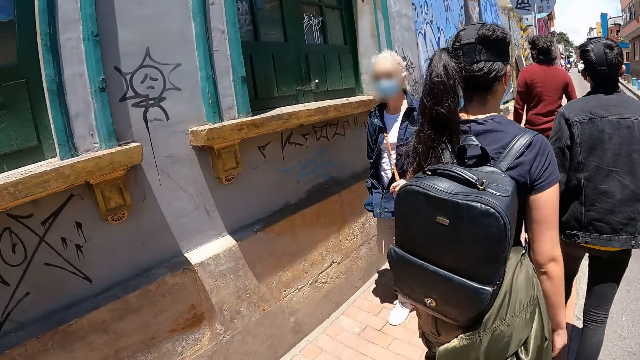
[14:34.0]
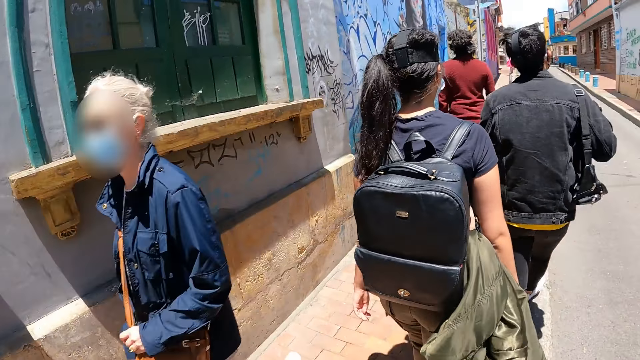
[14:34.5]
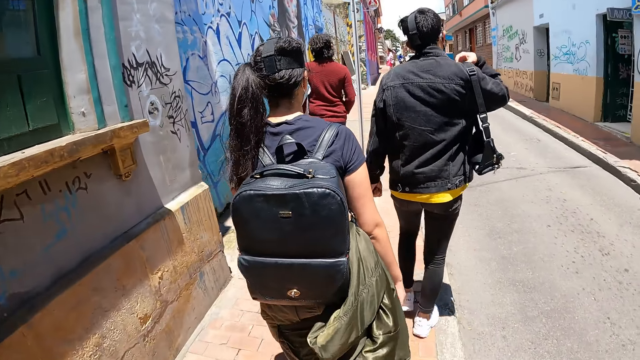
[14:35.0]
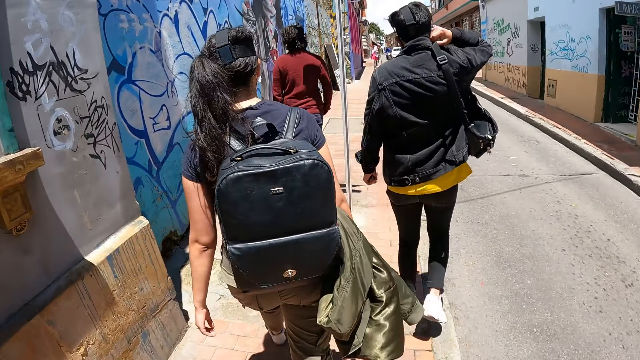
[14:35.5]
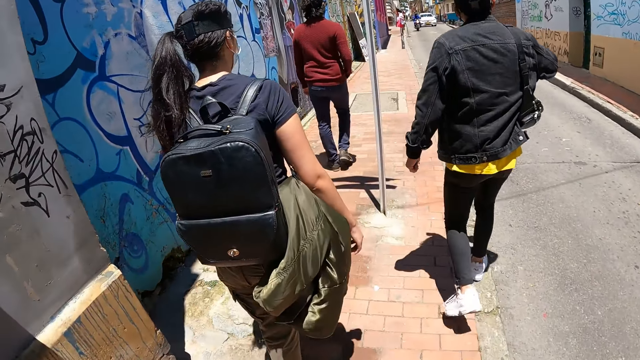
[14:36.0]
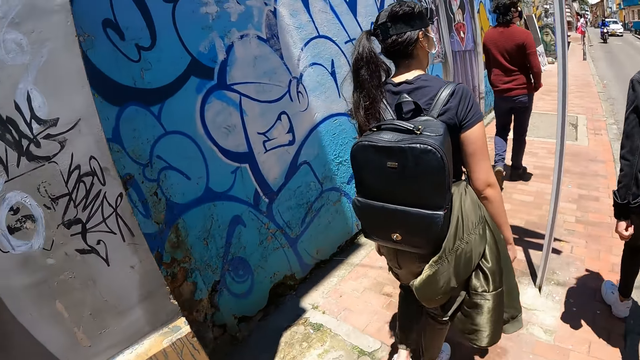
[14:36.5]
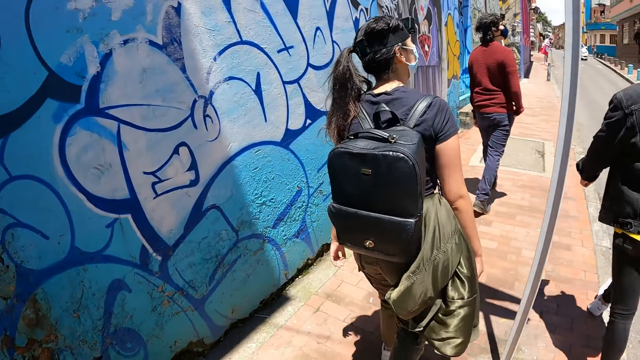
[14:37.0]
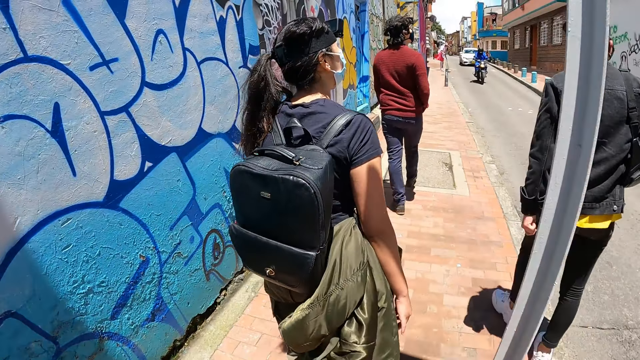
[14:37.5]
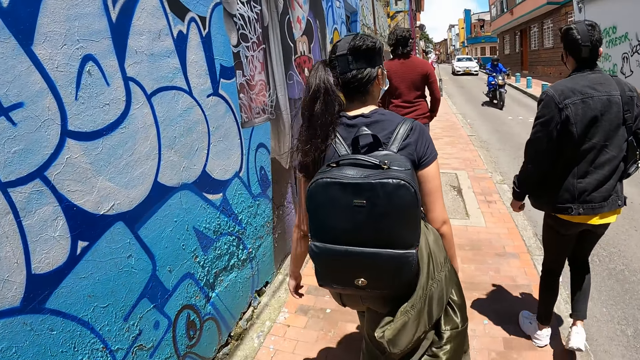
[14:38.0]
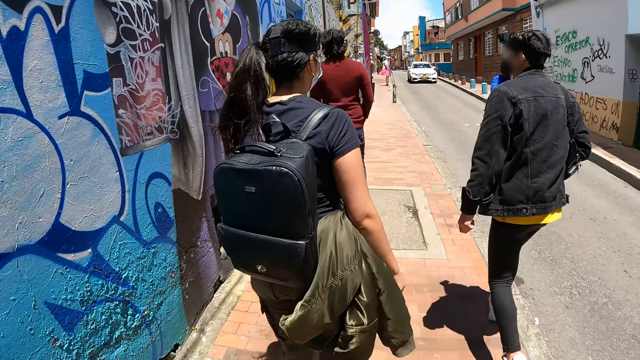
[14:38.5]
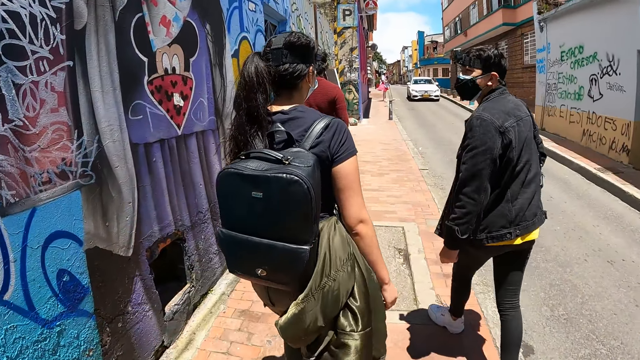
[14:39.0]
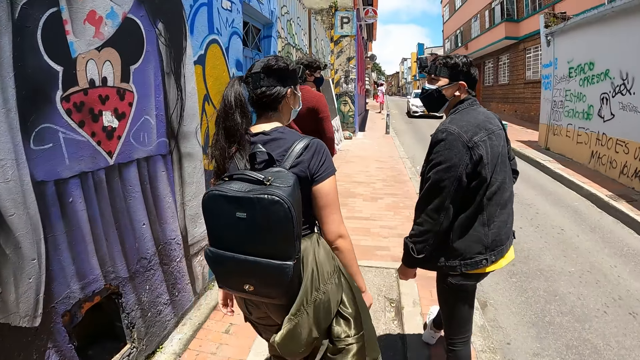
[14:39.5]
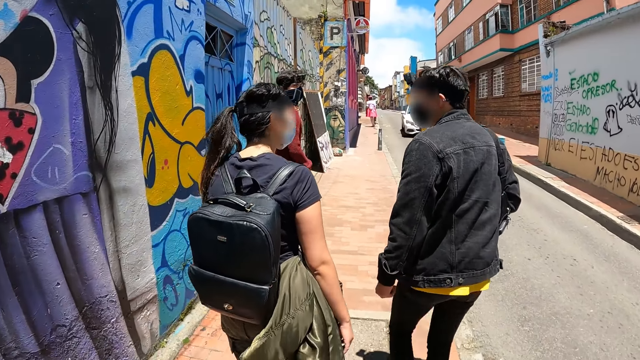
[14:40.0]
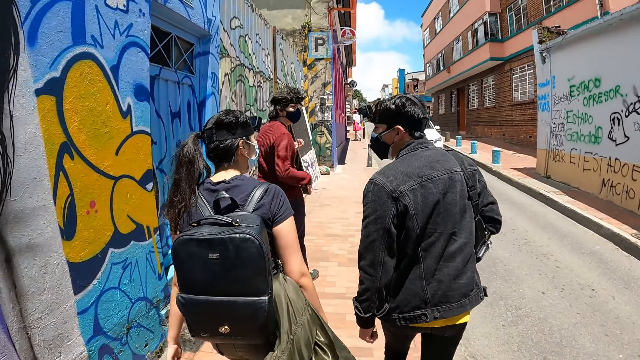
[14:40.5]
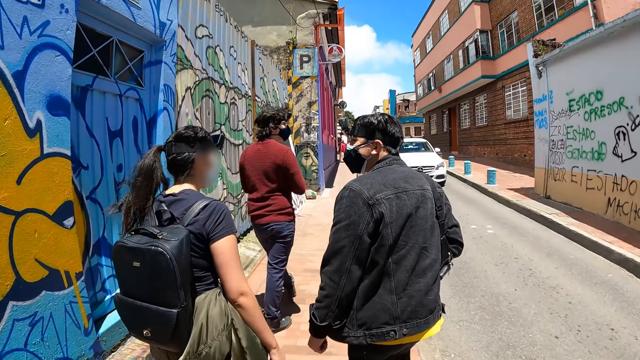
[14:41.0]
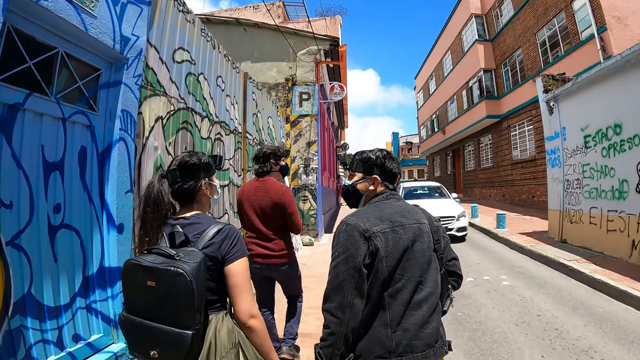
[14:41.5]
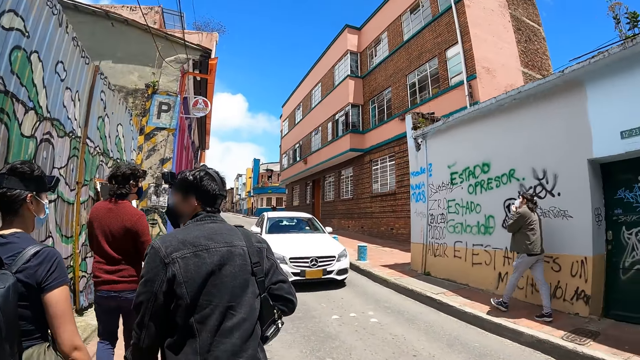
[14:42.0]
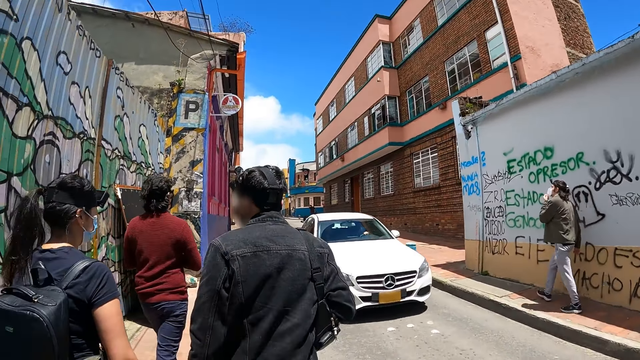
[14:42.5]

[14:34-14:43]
A woman walks around.

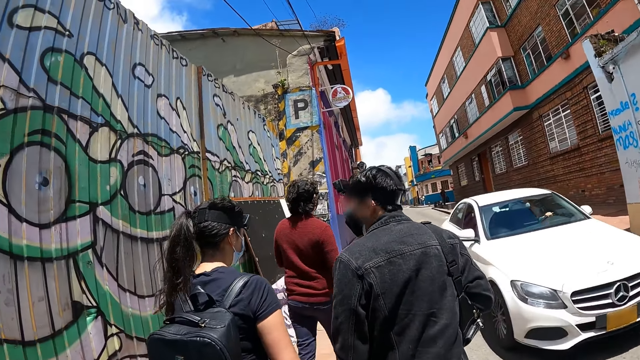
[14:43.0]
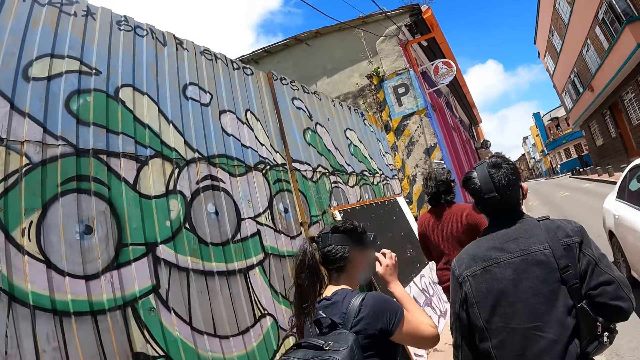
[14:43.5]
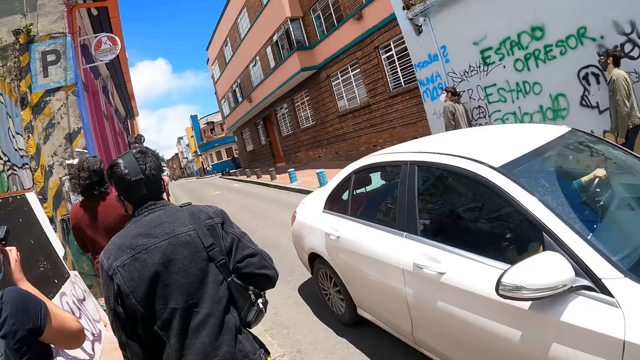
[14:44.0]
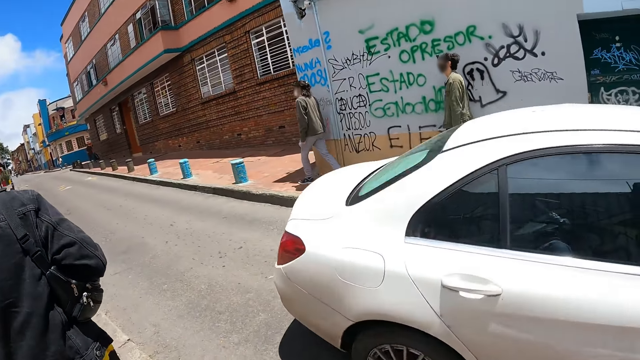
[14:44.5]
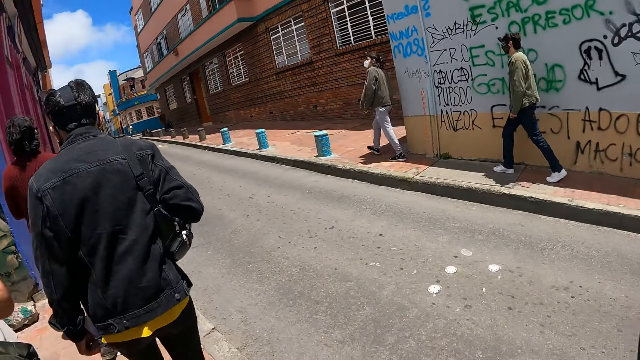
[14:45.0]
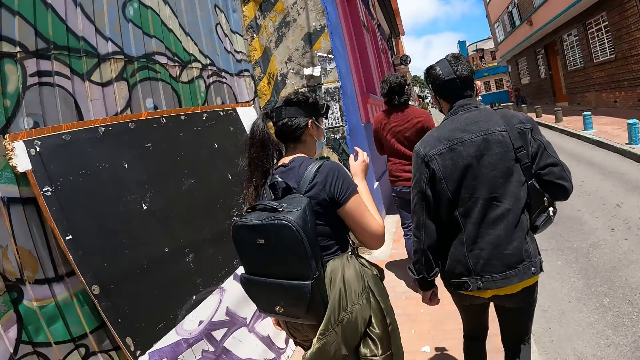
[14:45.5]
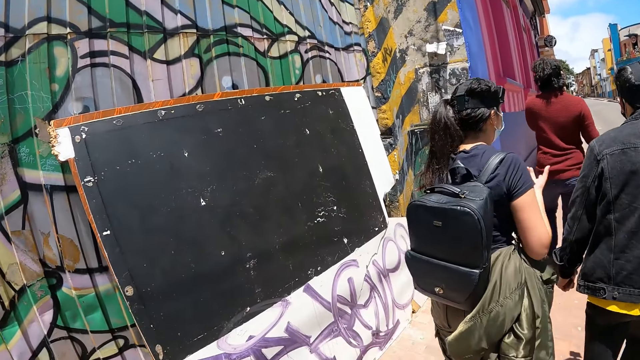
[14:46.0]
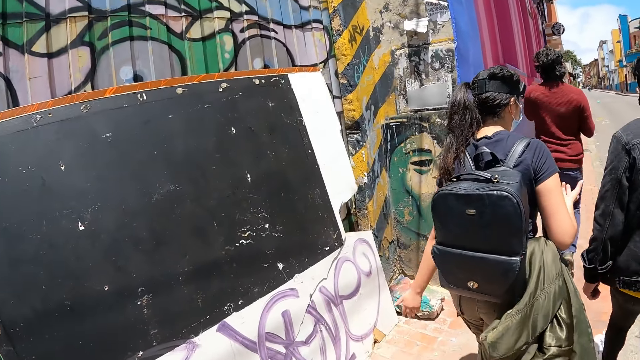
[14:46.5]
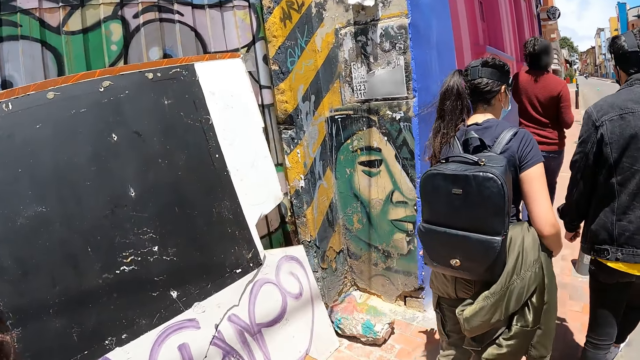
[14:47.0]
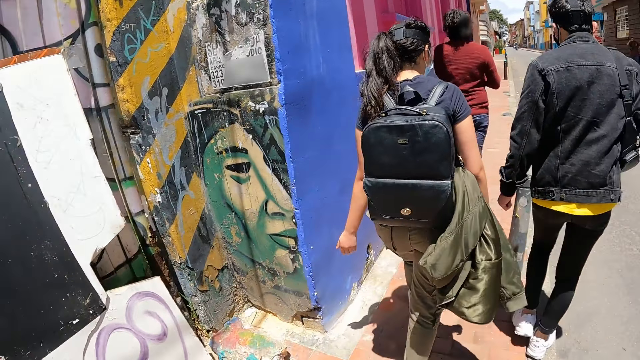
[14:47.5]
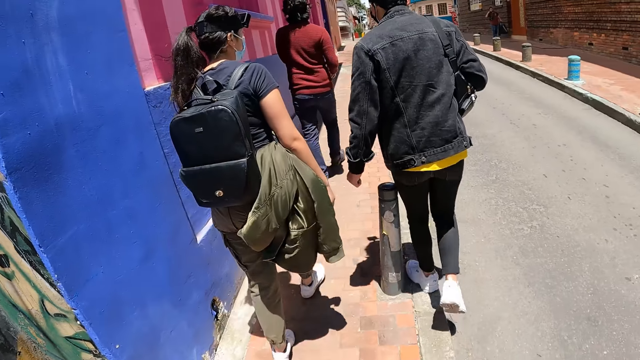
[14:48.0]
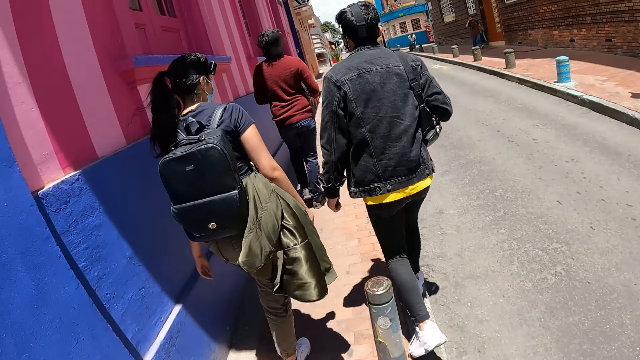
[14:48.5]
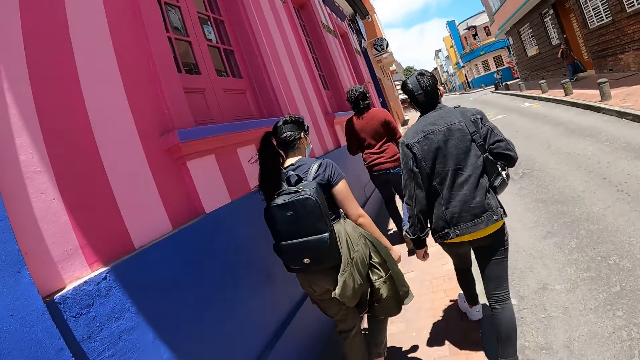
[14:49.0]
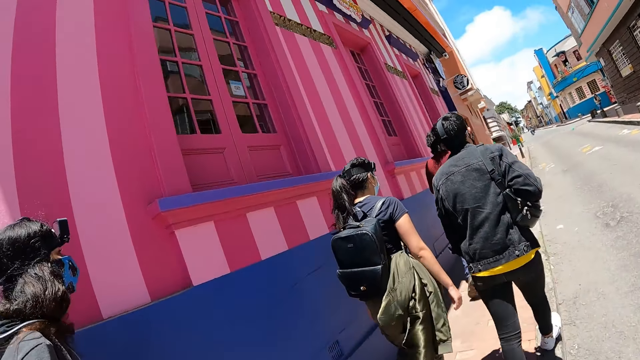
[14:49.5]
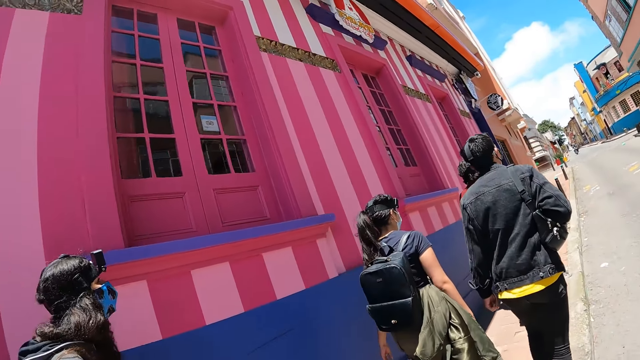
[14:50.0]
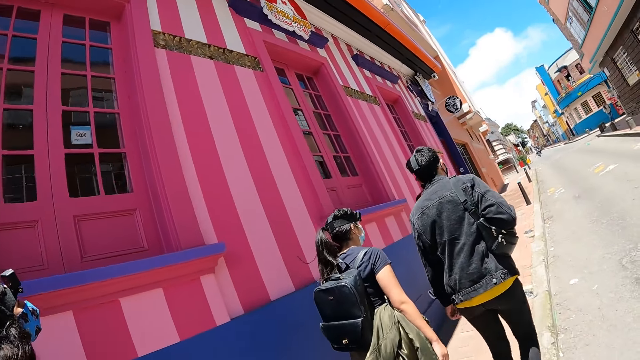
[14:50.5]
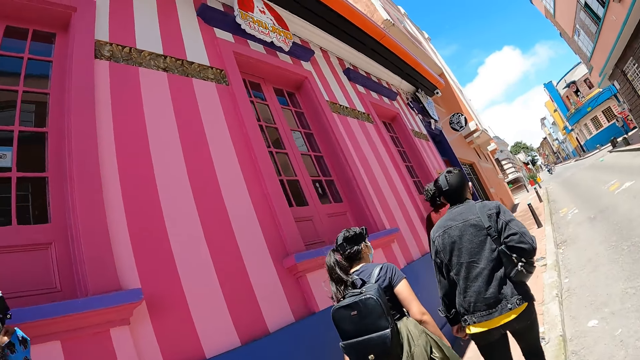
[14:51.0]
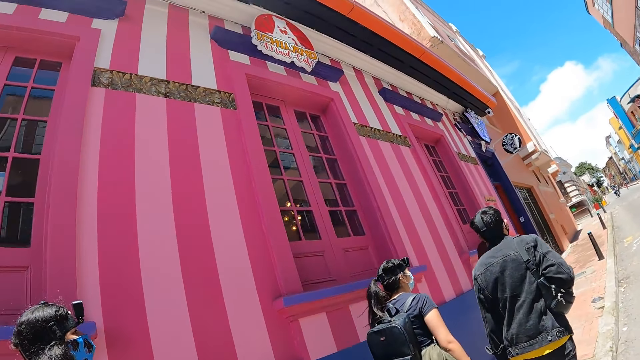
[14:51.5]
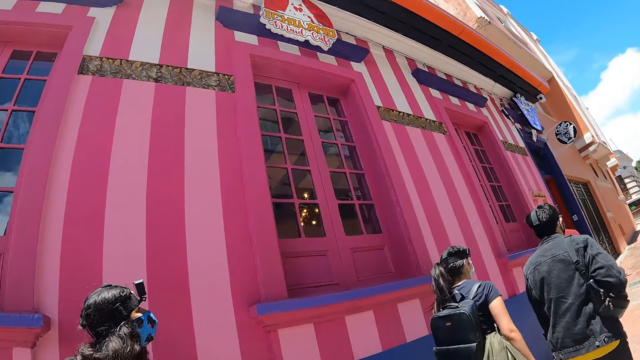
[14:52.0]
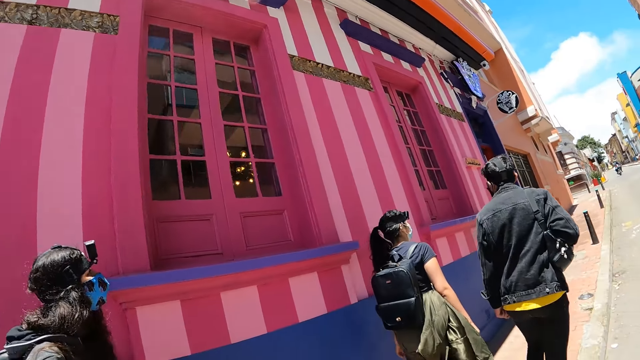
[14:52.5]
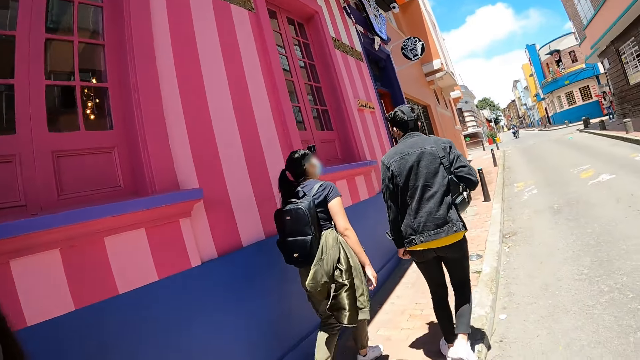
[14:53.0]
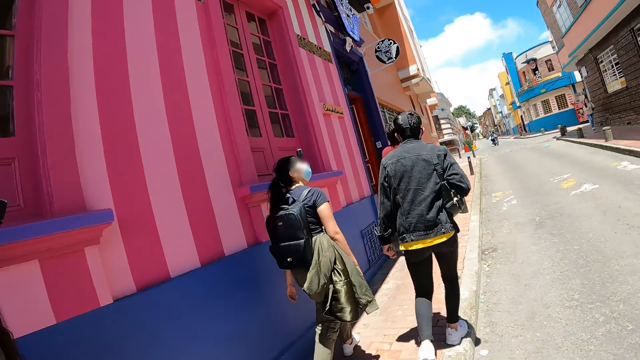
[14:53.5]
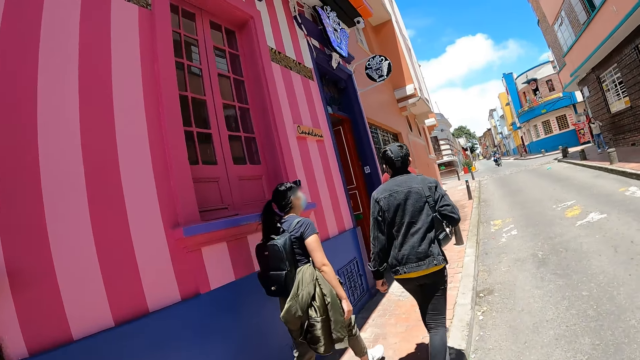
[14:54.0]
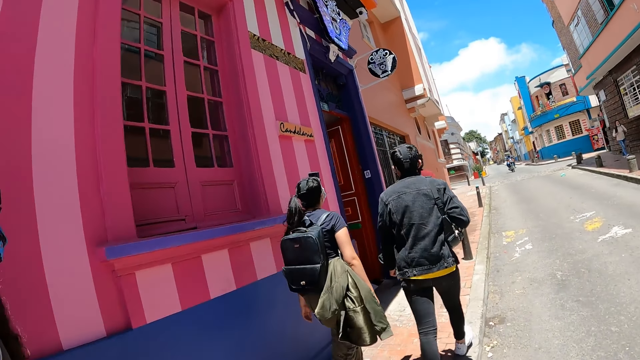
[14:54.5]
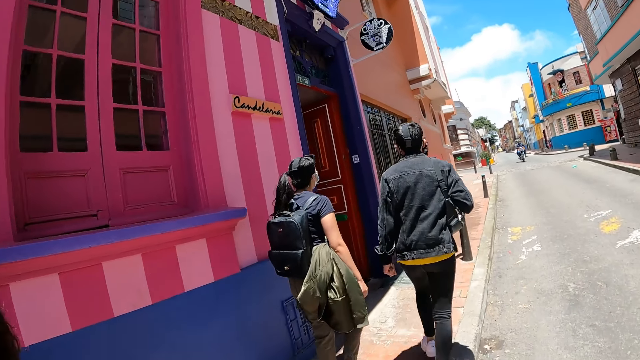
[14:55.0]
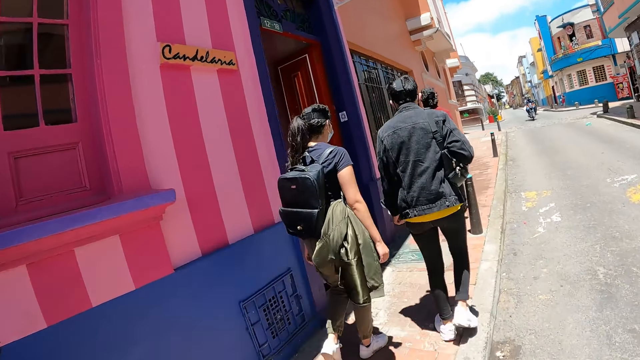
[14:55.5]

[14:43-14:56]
The camera wearer looks aside. They look forward. A woman moves around. The woman walks around.
